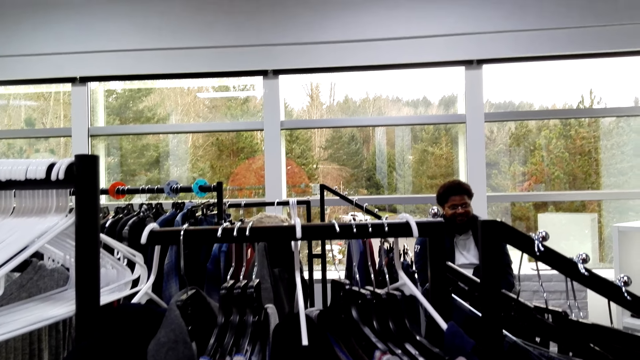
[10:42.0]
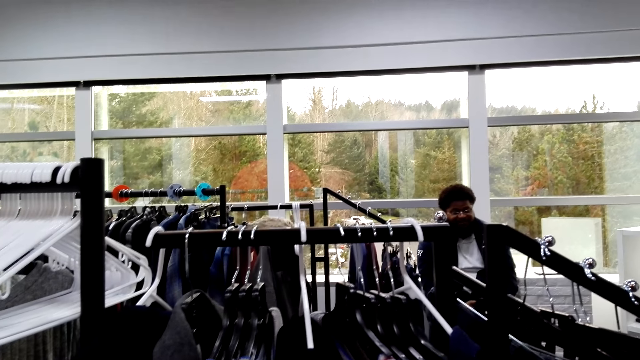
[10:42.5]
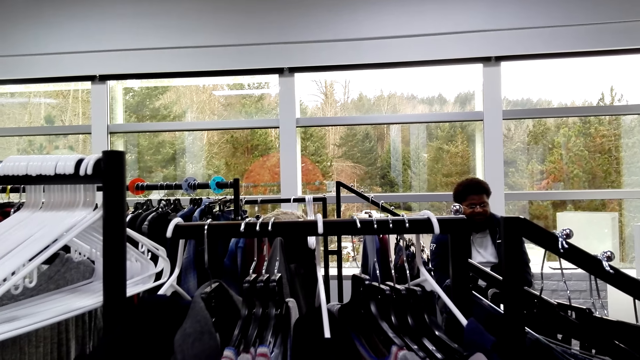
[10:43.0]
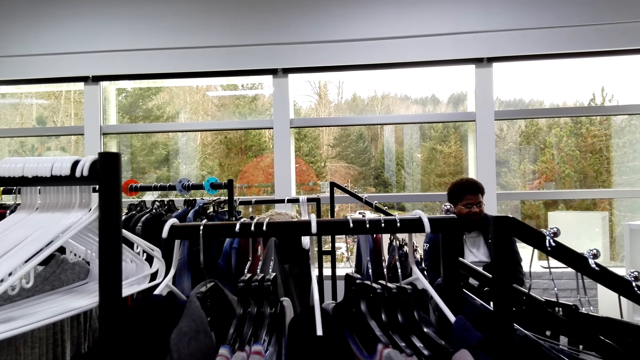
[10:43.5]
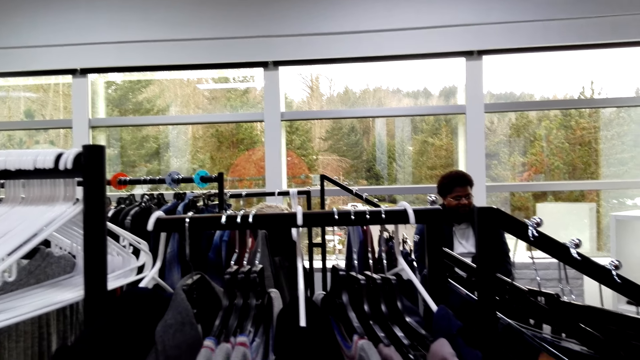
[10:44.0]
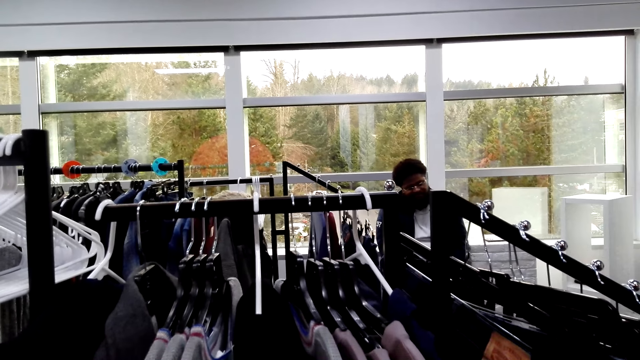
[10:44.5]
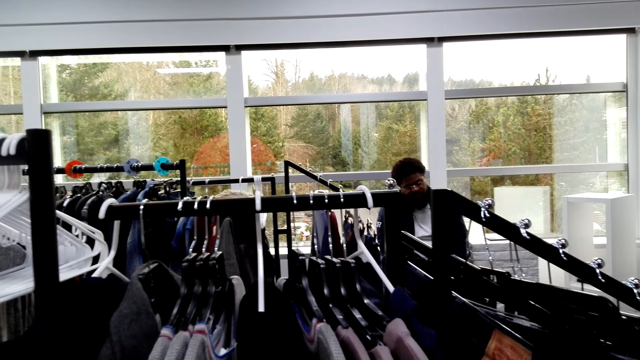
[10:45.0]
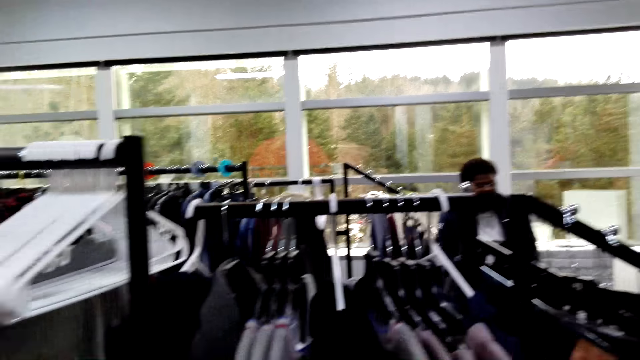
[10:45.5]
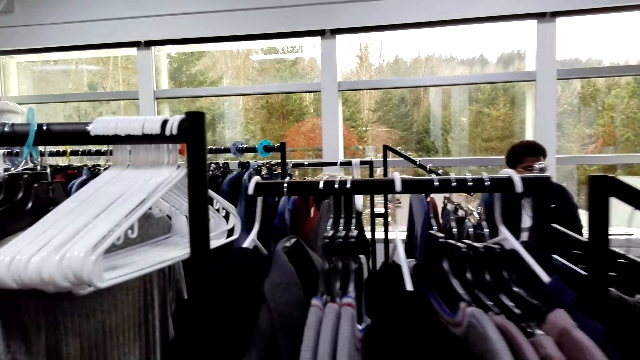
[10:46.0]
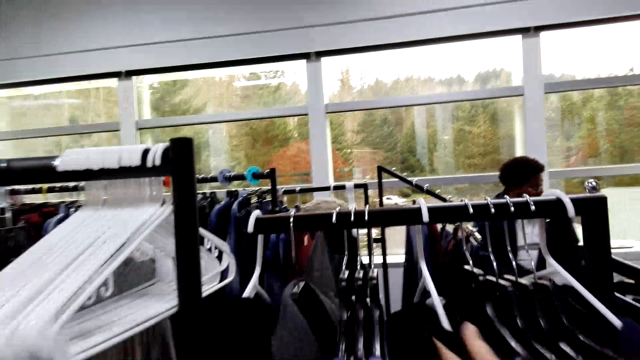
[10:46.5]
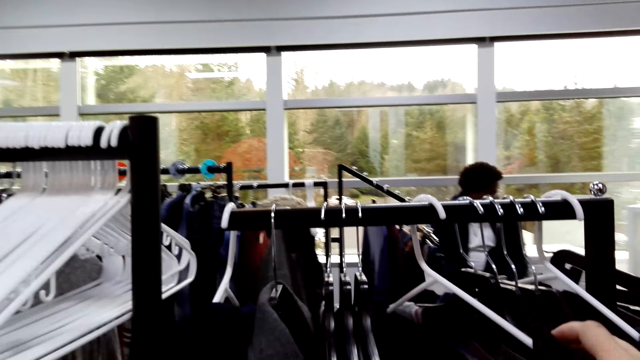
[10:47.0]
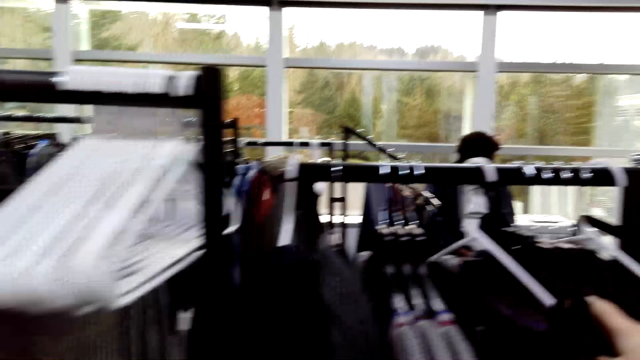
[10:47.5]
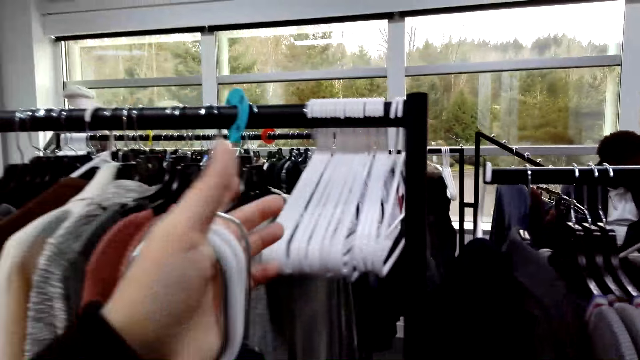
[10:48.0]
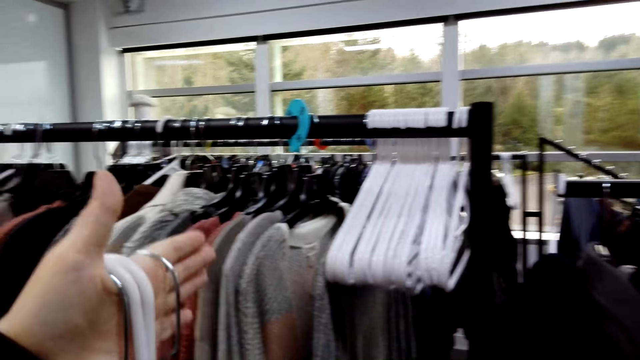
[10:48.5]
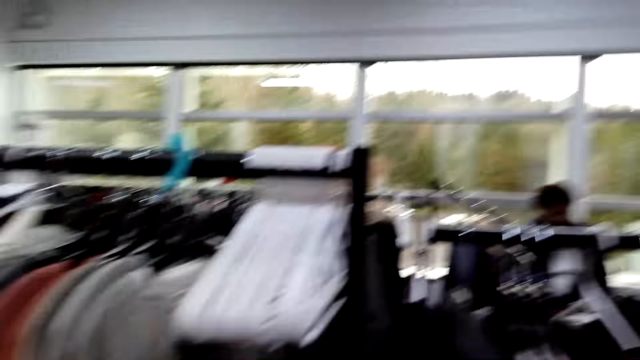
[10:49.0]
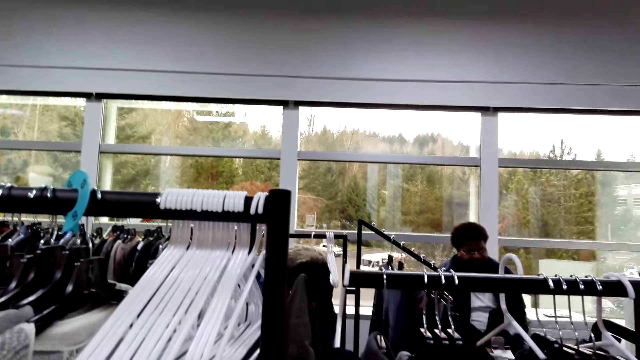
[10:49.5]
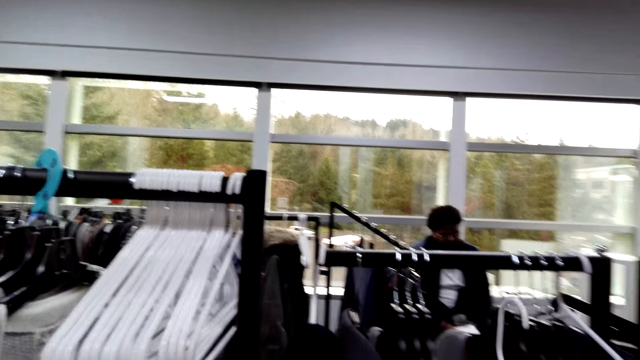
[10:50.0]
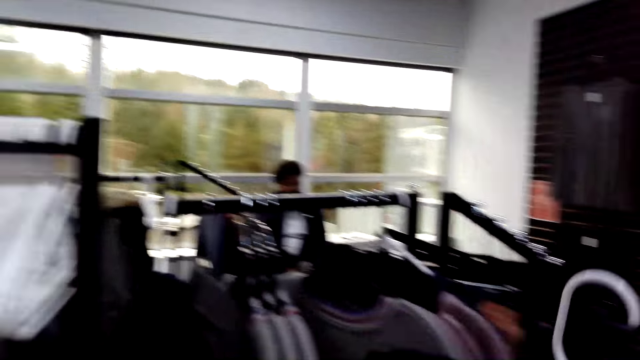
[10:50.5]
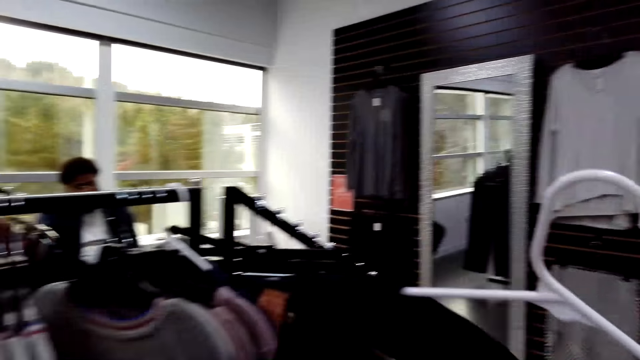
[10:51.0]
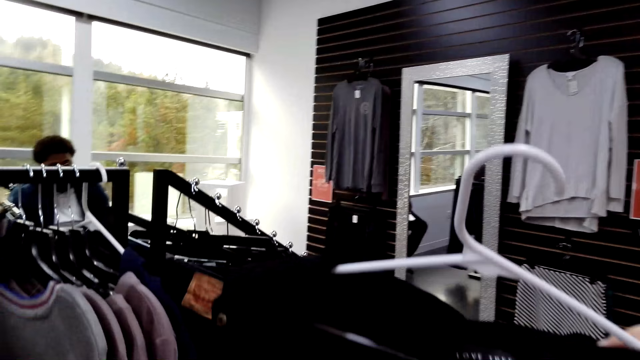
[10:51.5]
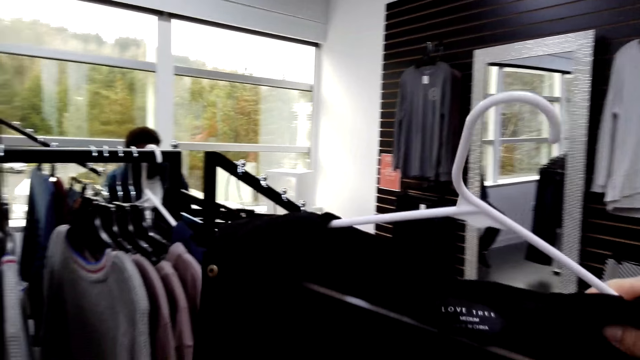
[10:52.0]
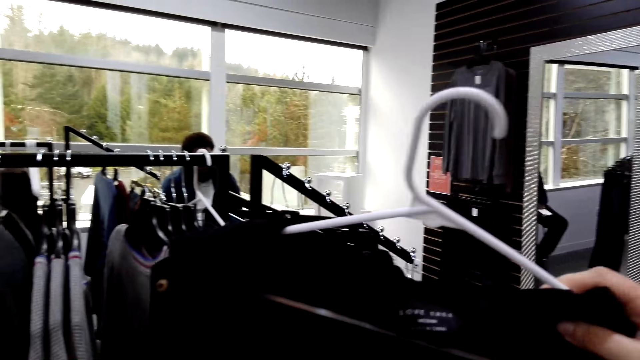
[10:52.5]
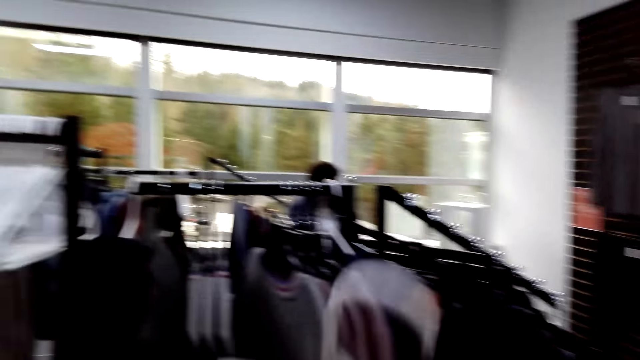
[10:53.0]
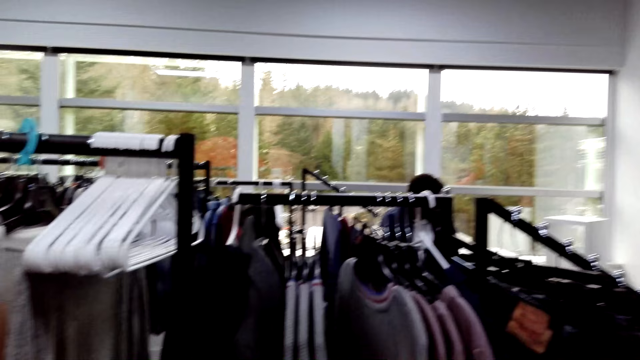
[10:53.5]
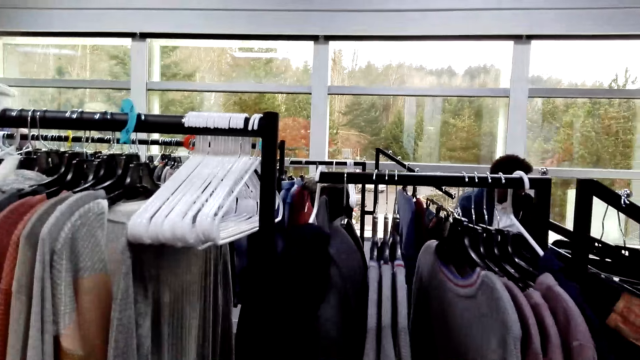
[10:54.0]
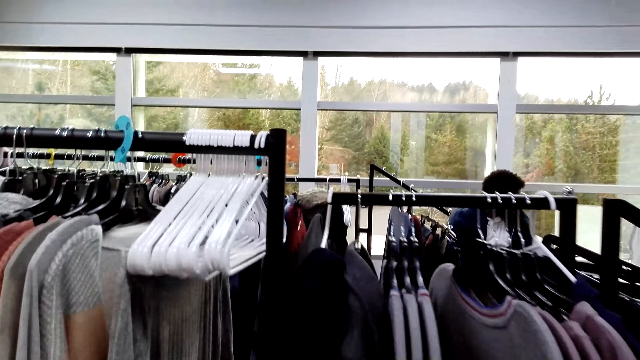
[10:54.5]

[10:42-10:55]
The camera wearer speaks to the man. The man speaks to the camera wearer. The camera wearer looks around. They check clothes on the display rack. They hold hangers. They pick up the cloth on the display rack. They pick up a hanger from the rack stock. They look at the top on the hanger. They hold the cloth.

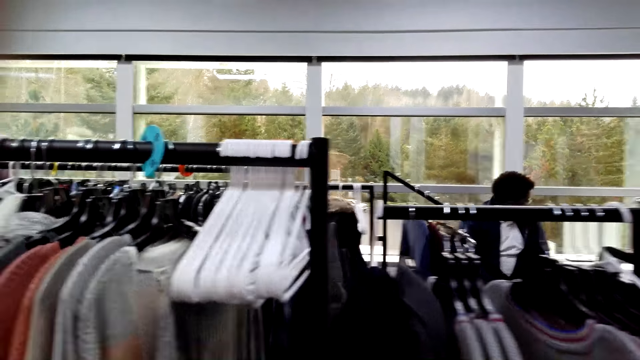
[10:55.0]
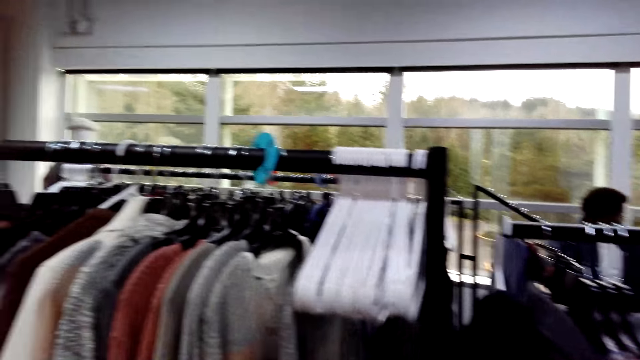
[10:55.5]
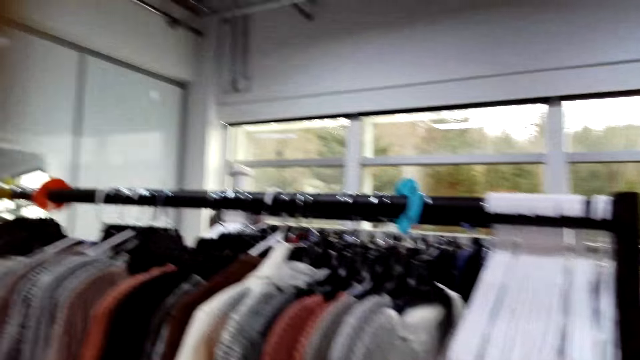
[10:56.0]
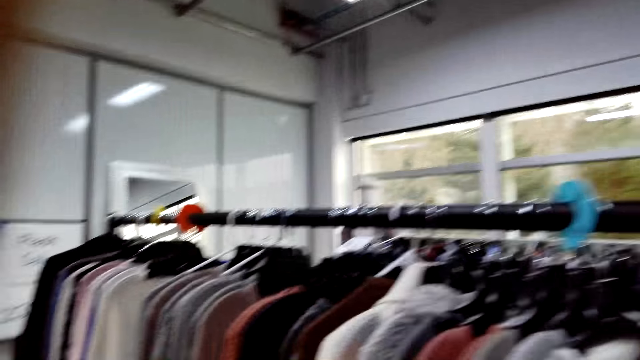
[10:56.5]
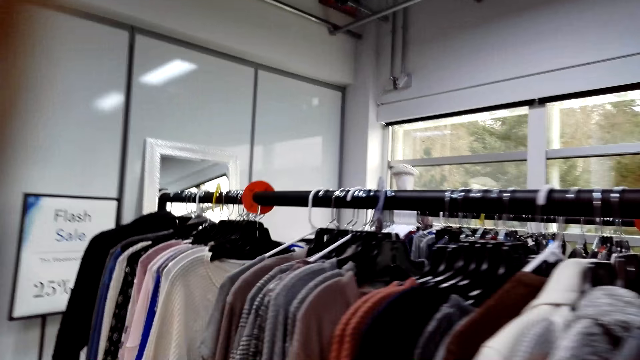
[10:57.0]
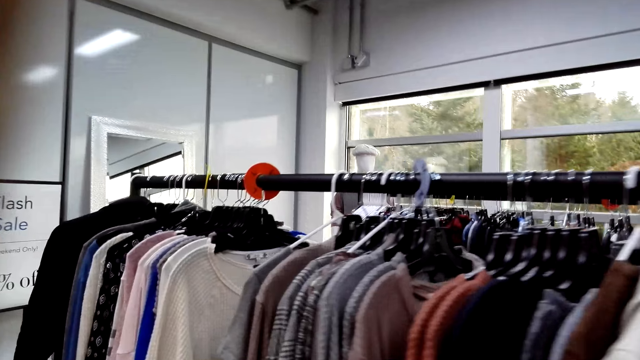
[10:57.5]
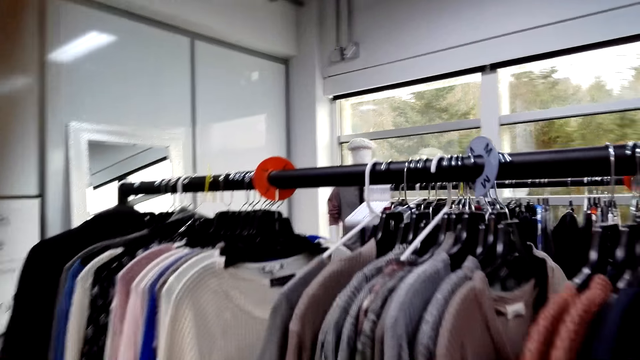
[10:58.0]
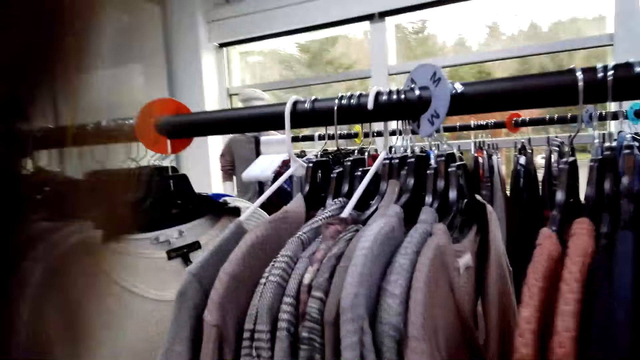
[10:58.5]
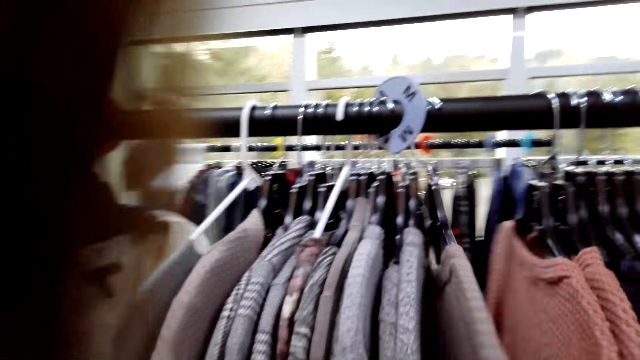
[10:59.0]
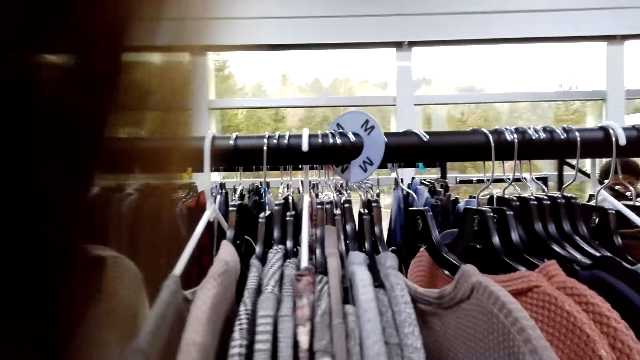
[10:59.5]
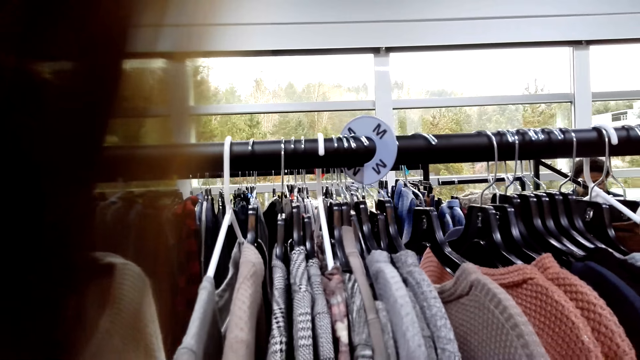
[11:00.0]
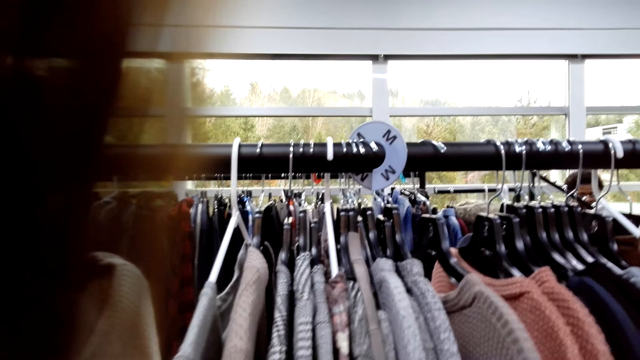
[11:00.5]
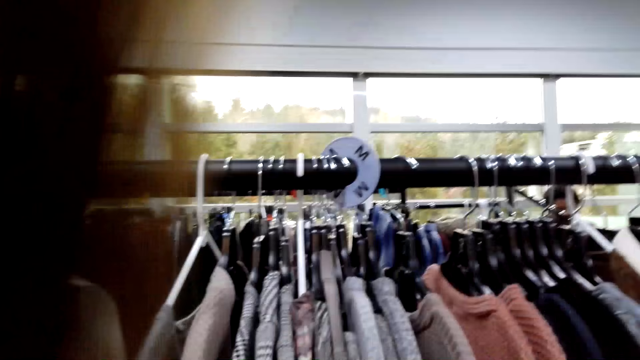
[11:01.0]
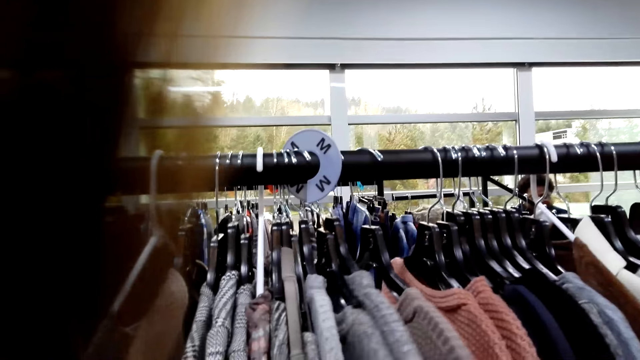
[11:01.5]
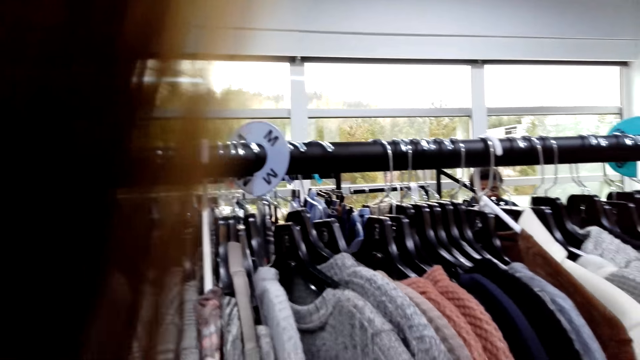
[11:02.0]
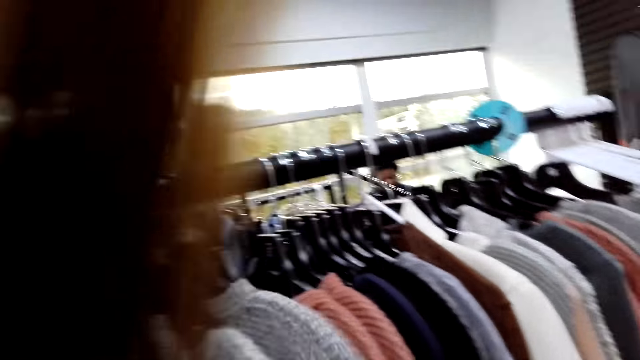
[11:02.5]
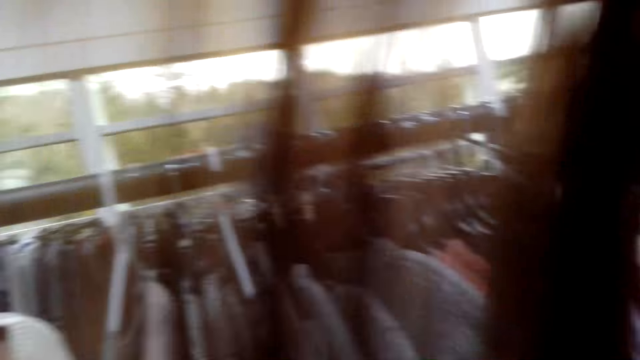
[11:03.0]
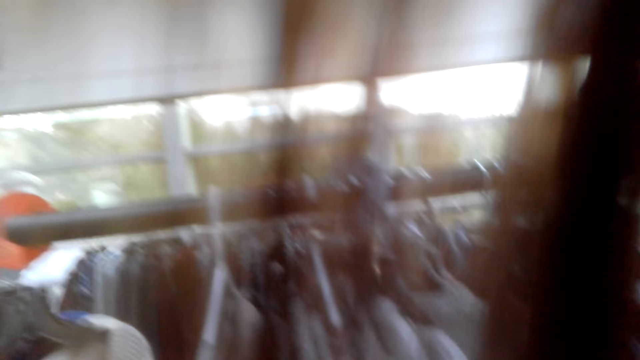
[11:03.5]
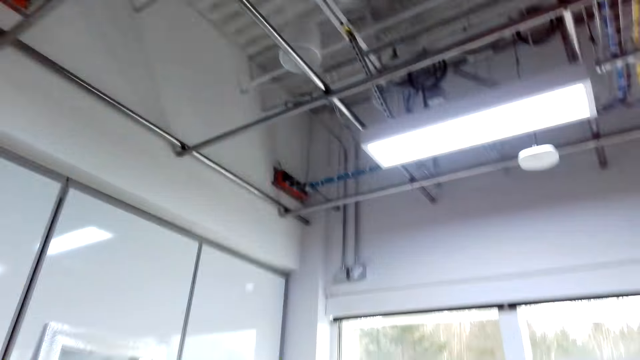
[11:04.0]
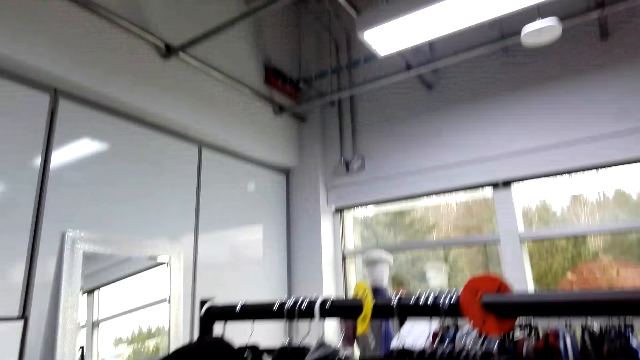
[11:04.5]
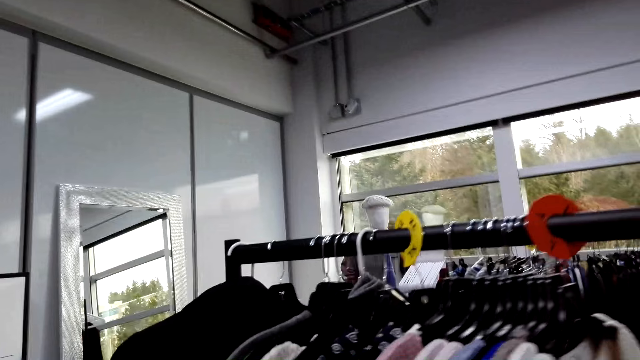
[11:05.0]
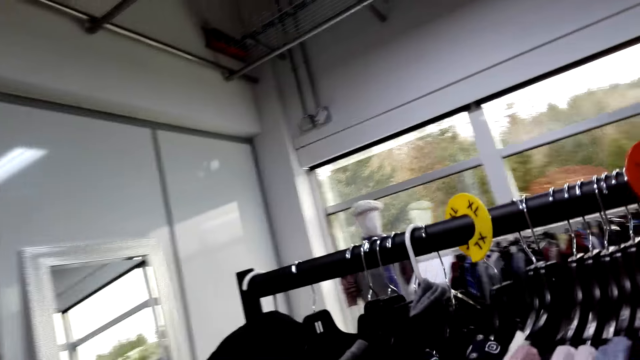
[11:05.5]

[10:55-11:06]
The camera wearer looks around. They walk in the clothes store and speak to a man. They walk in the clothes store. They check the clothes on the display rack. They touch the clothes on the store rack. They speak. They look around.
